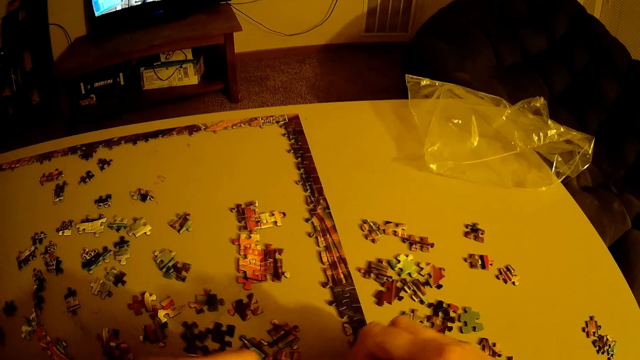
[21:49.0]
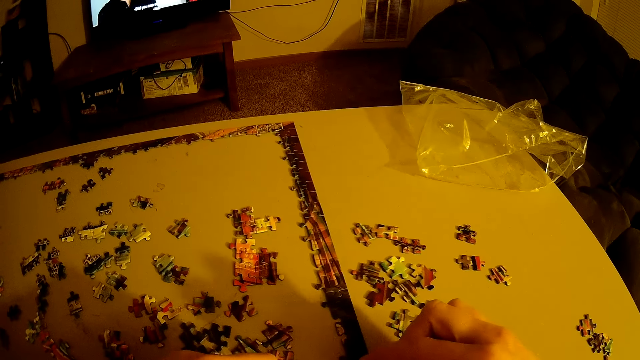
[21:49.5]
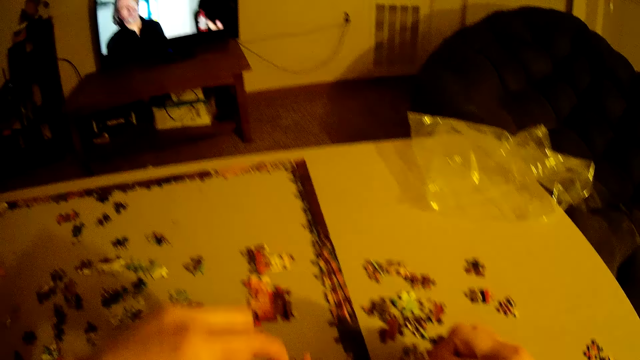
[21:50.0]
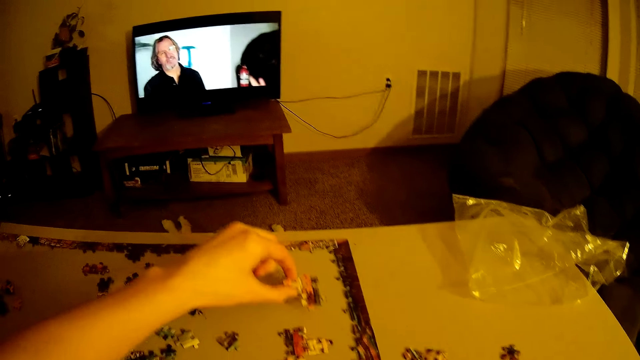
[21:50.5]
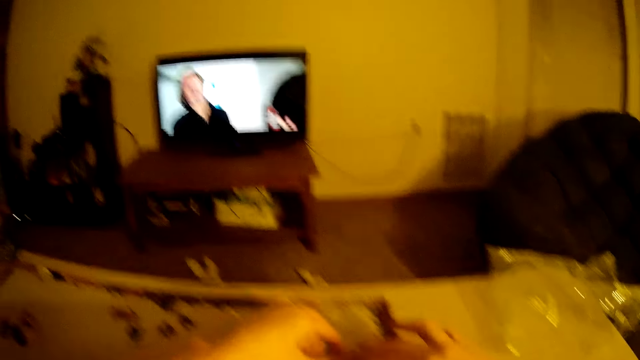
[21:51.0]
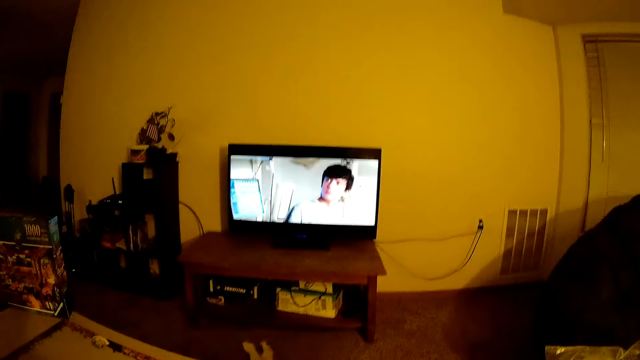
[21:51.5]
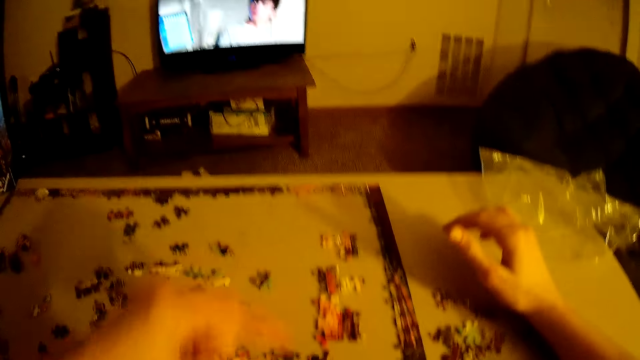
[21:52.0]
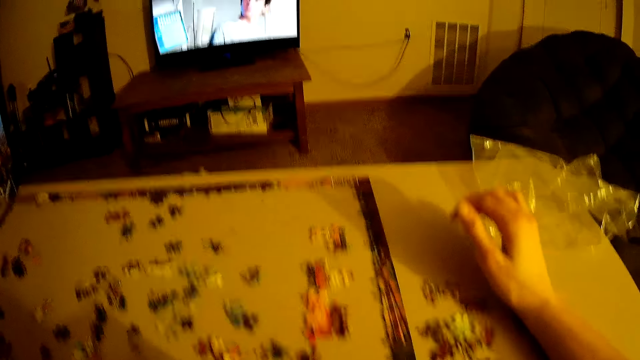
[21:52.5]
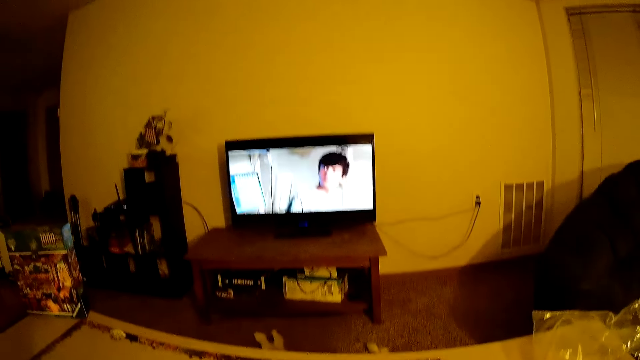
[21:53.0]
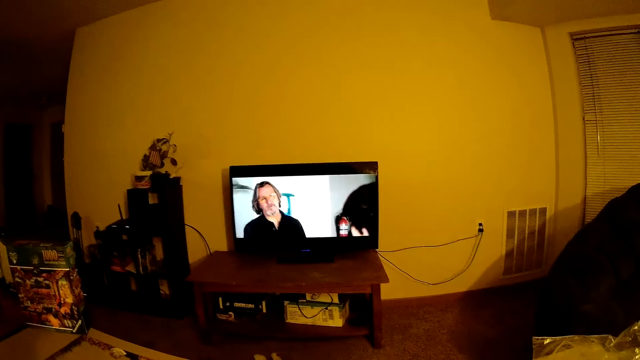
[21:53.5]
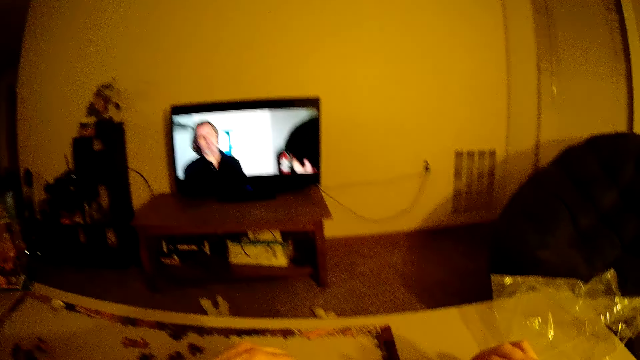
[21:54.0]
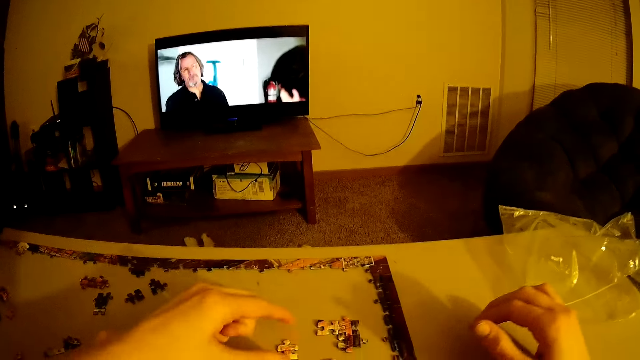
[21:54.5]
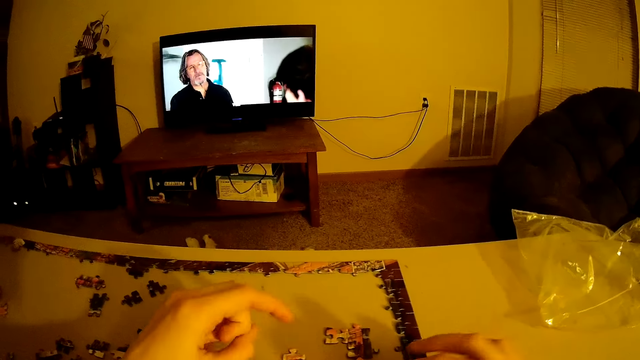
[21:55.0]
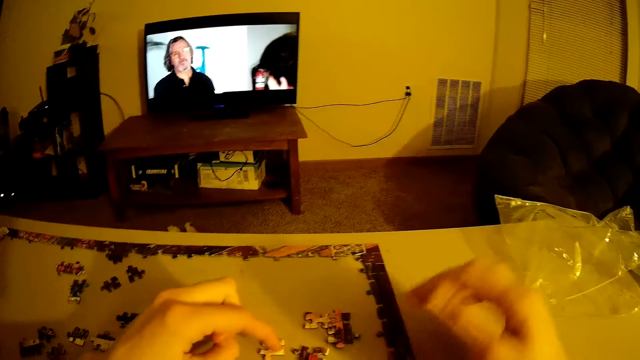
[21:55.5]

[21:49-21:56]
The camera wearer puts beads down.

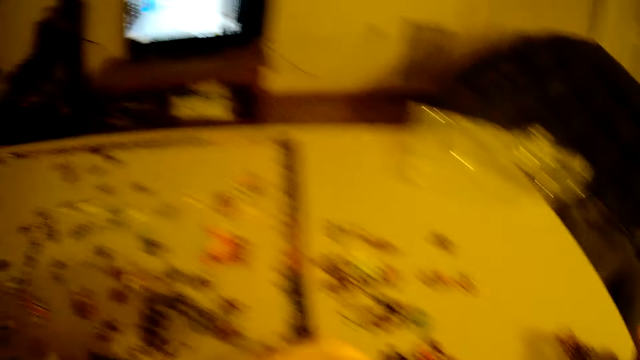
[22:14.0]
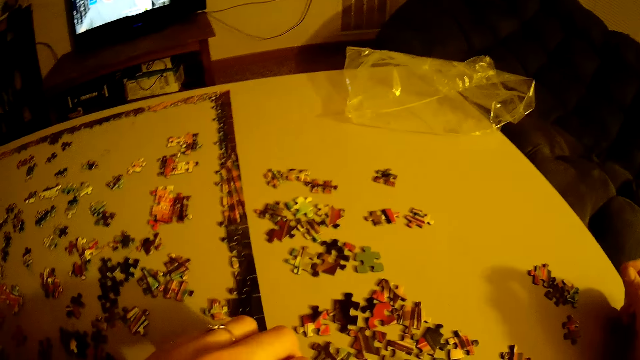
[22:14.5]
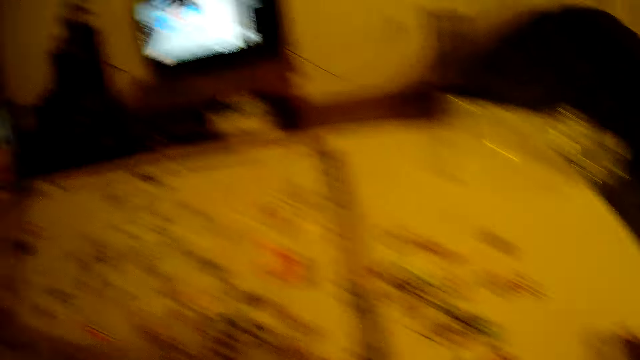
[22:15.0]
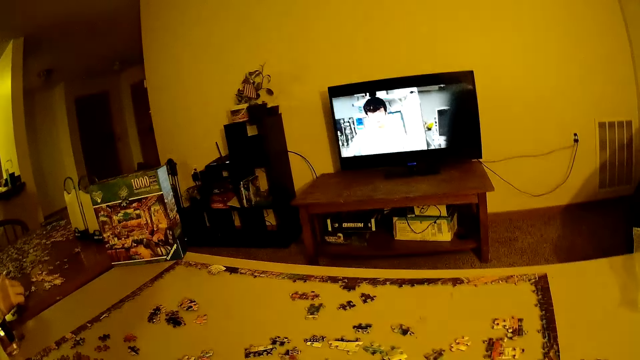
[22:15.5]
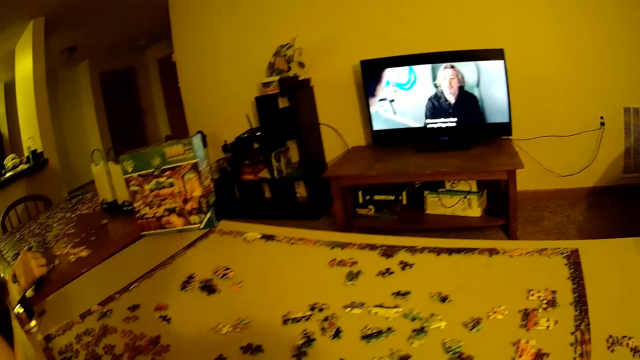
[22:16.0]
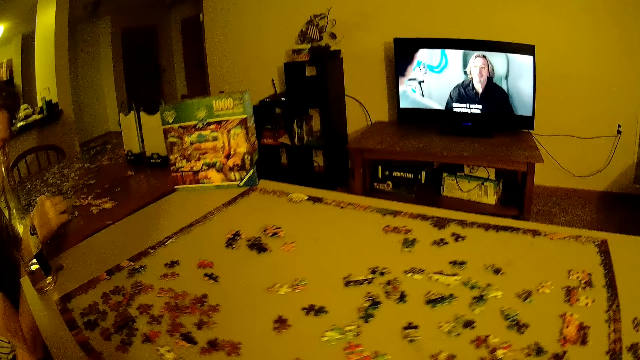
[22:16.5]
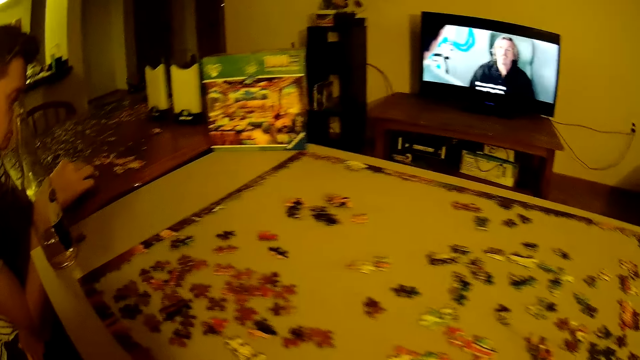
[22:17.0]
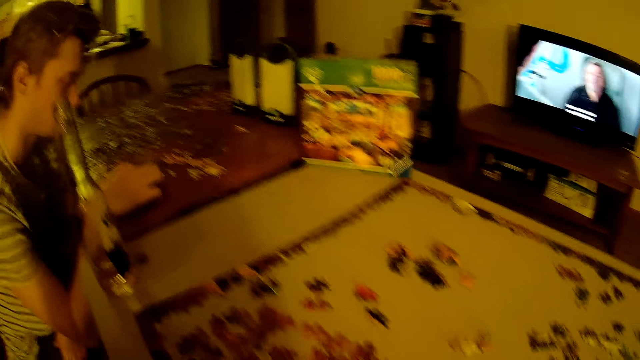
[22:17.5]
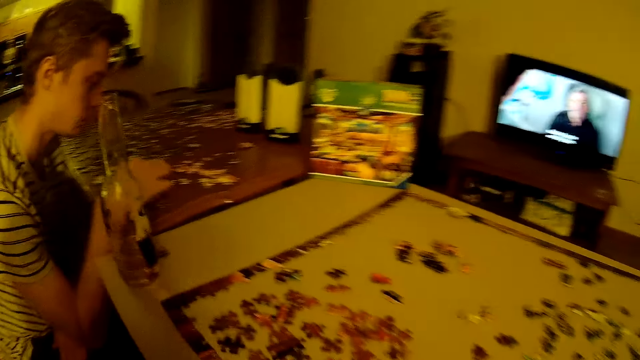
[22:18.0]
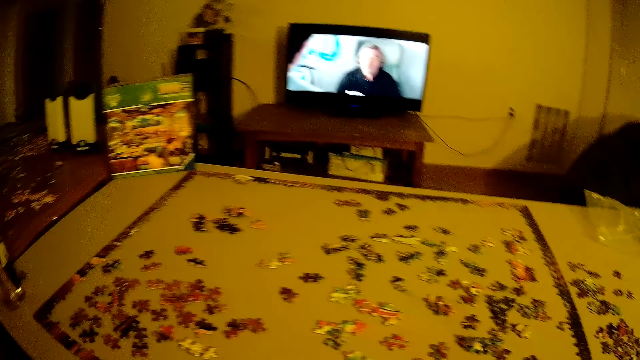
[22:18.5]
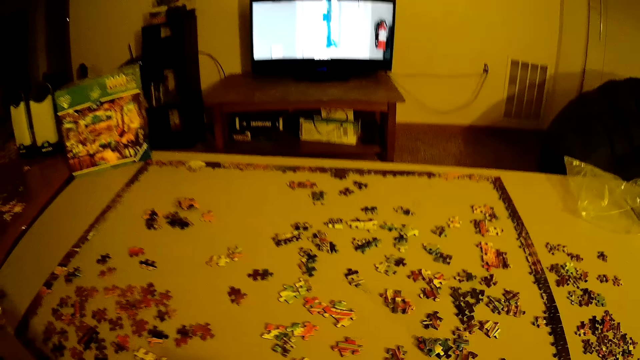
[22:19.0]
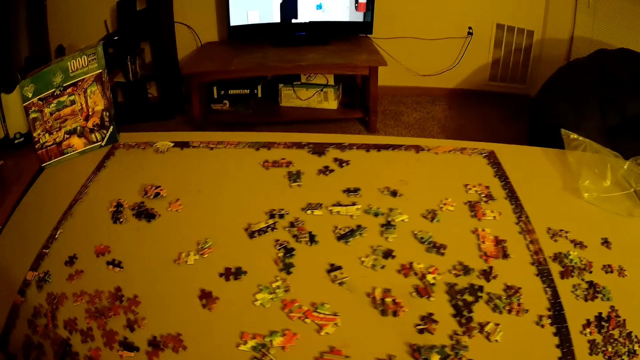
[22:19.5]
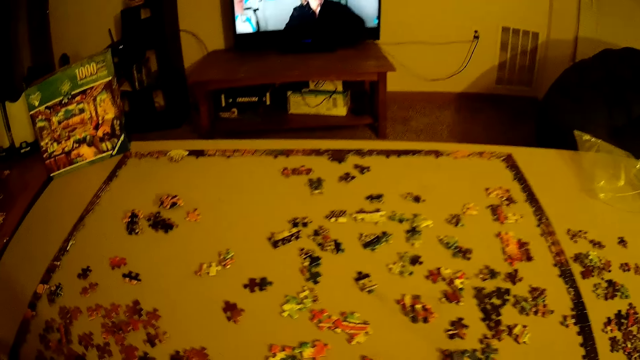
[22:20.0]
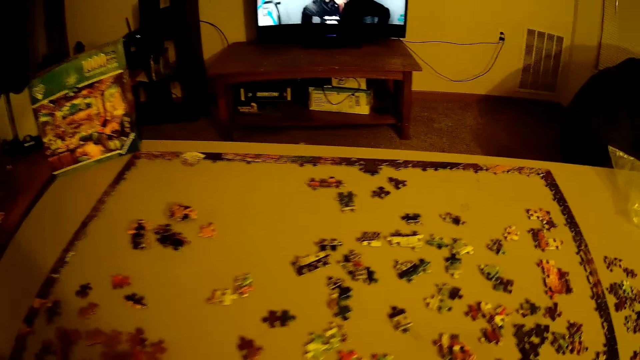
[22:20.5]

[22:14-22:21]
The camera wearer moves beads.

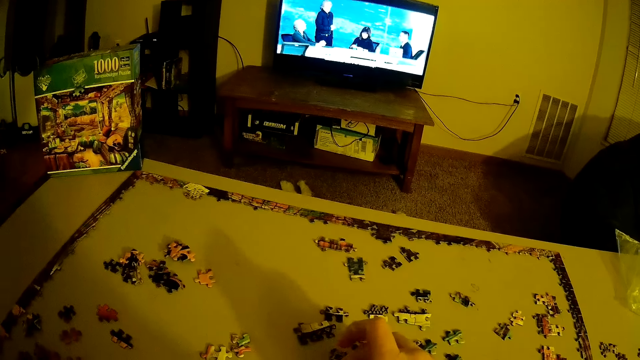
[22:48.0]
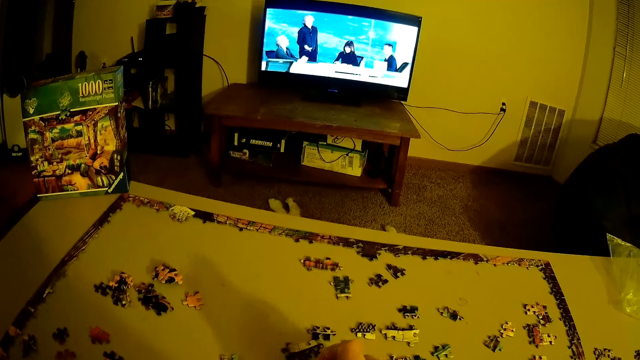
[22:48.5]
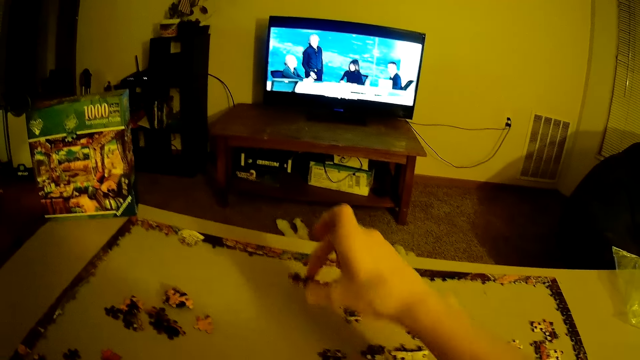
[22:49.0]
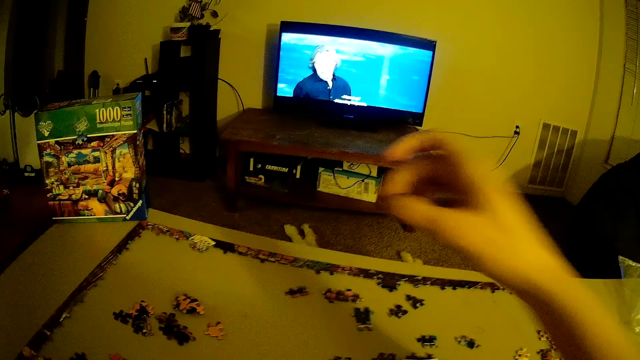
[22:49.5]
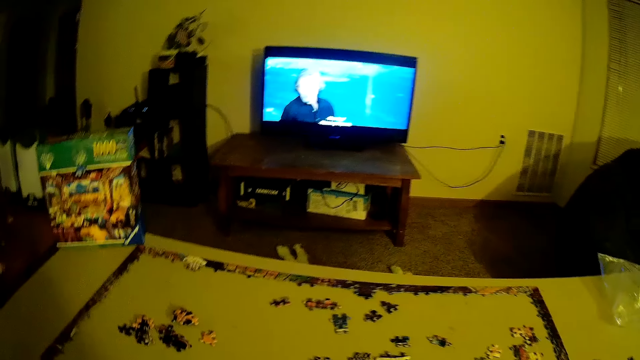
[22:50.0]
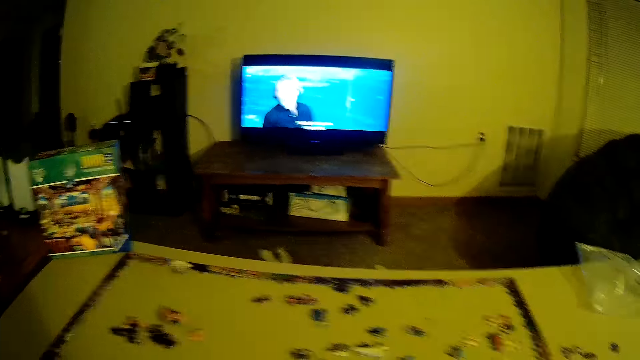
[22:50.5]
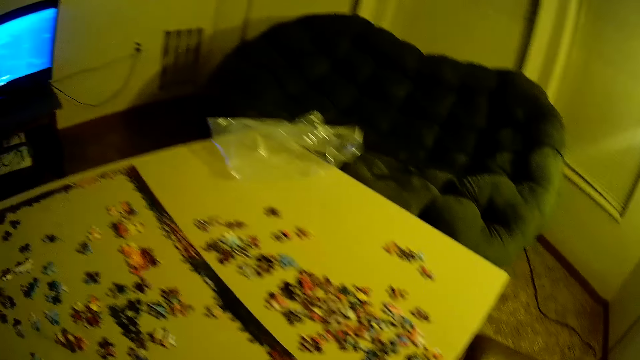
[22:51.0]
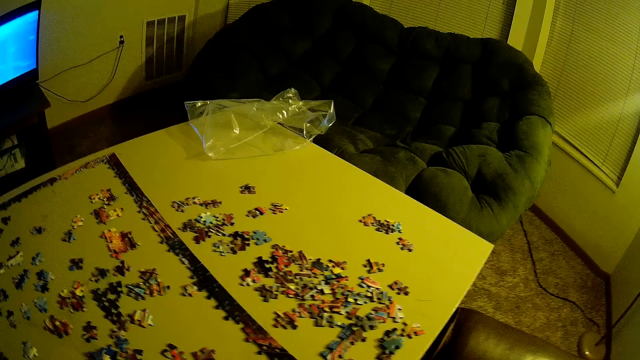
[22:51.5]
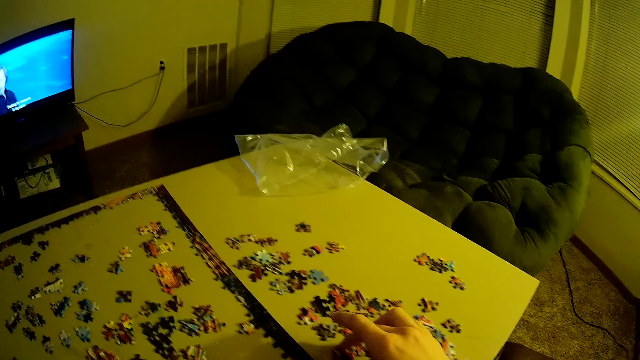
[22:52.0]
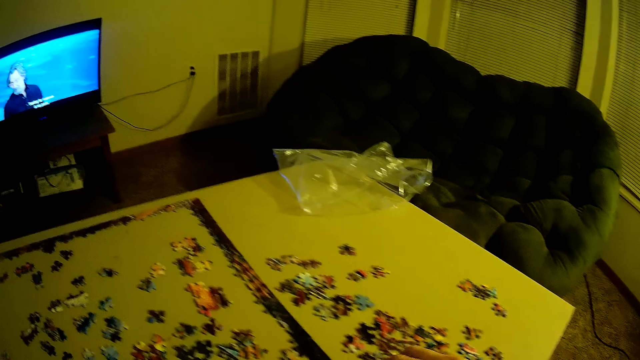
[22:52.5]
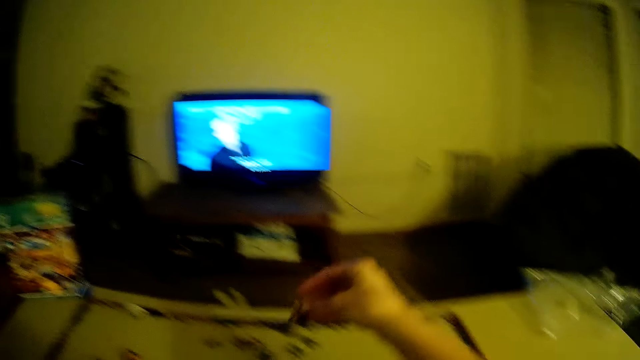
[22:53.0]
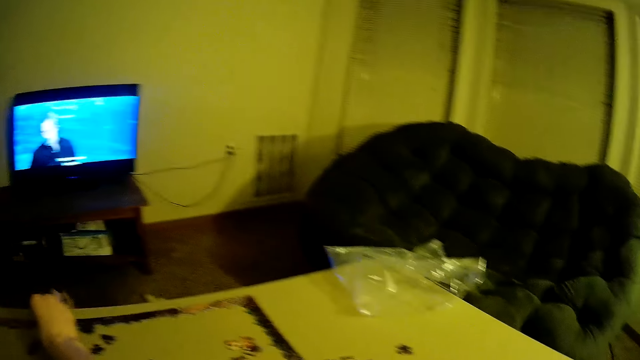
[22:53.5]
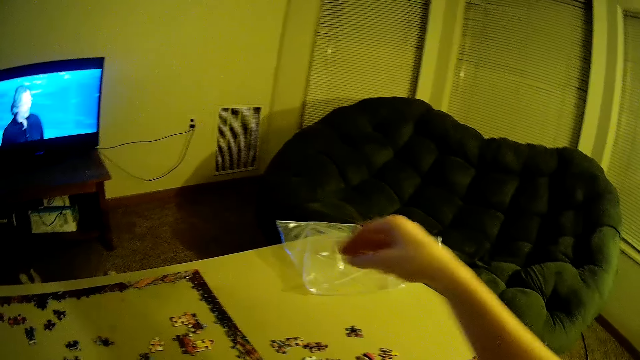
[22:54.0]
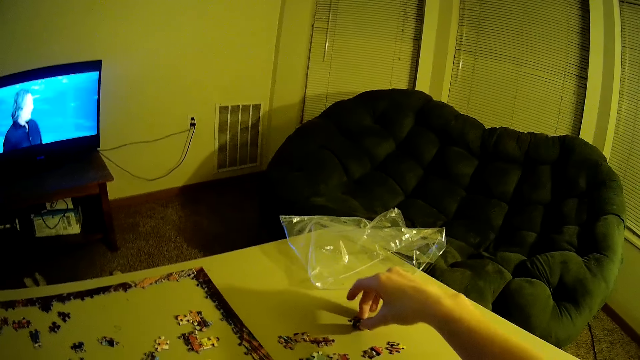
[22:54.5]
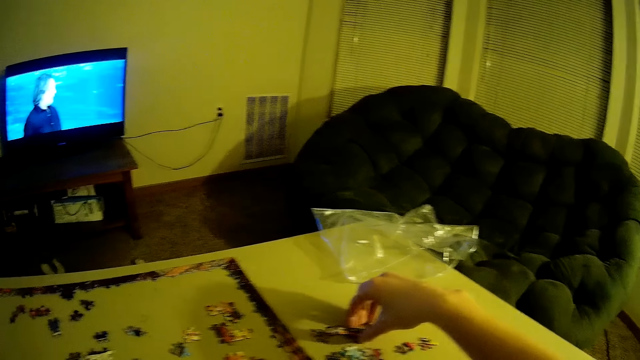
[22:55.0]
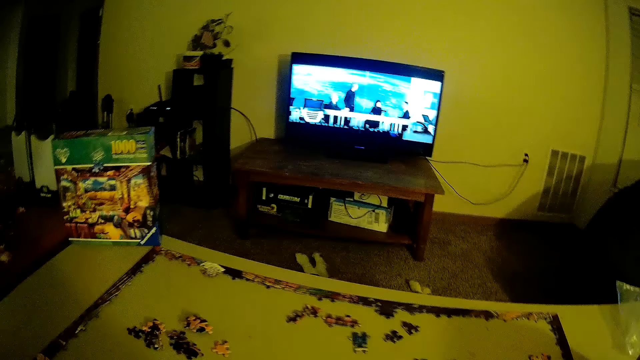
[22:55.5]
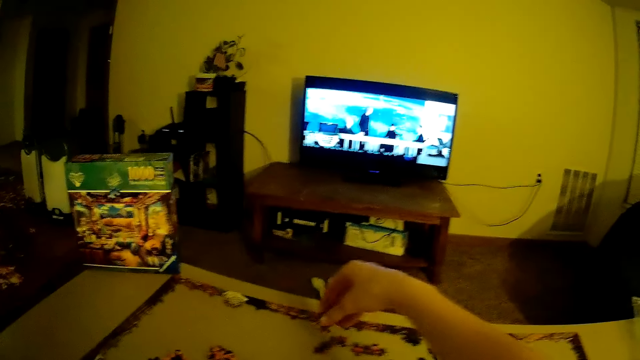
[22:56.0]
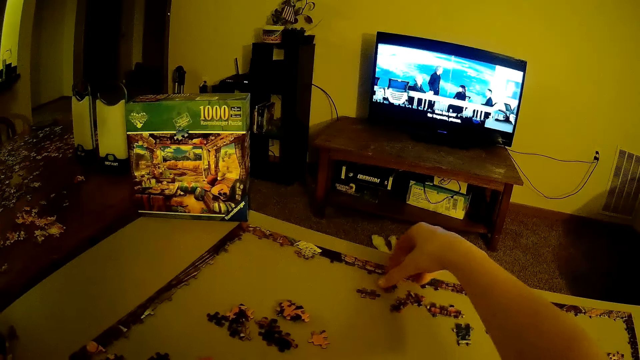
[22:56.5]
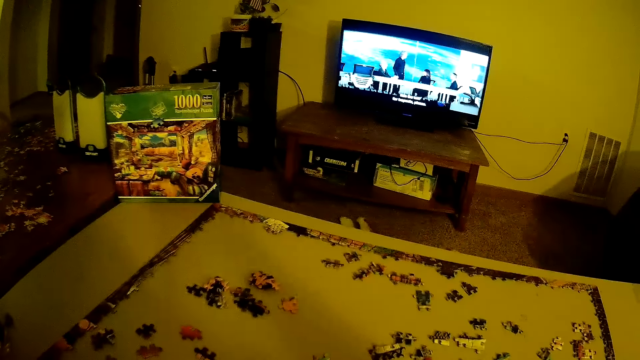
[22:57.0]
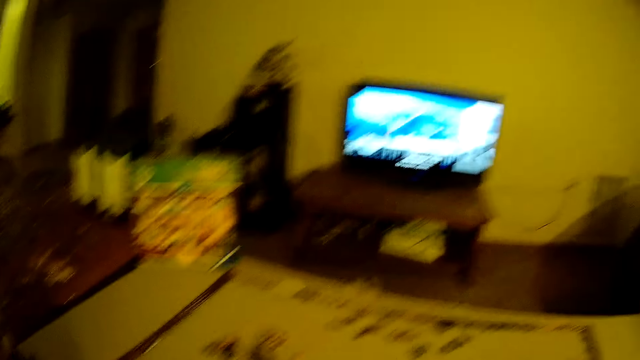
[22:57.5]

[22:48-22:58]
The camera wearer puts a bead on the table. They pick up beads. They move the beads. They put the beads on the table.
